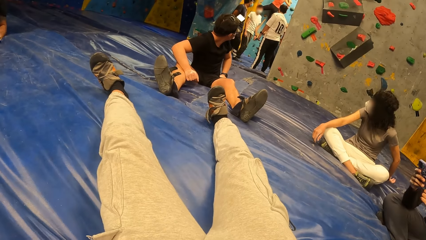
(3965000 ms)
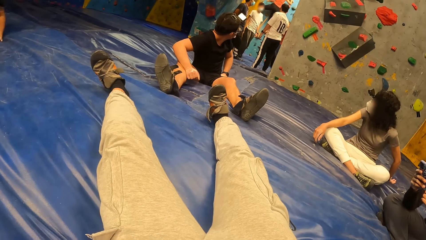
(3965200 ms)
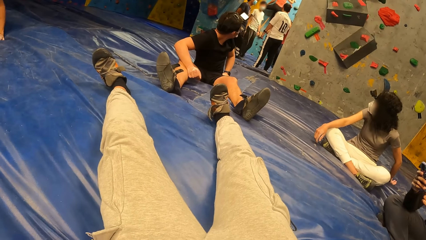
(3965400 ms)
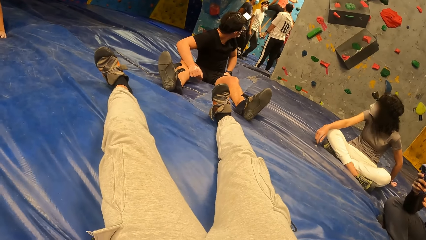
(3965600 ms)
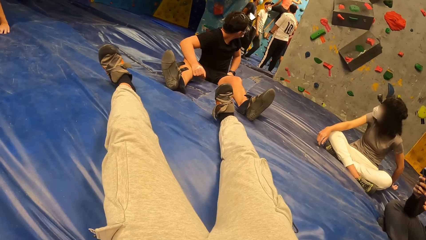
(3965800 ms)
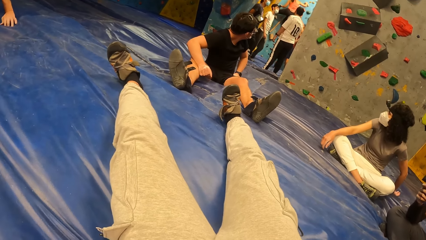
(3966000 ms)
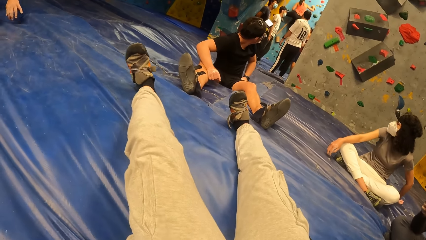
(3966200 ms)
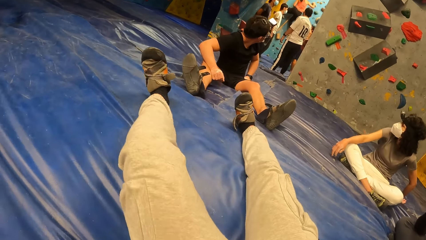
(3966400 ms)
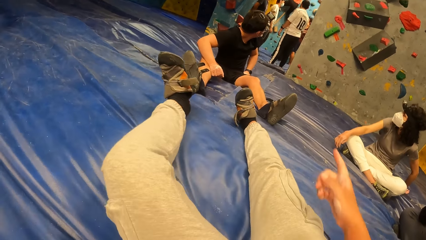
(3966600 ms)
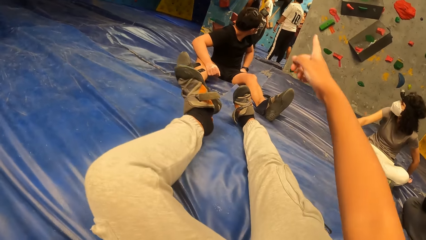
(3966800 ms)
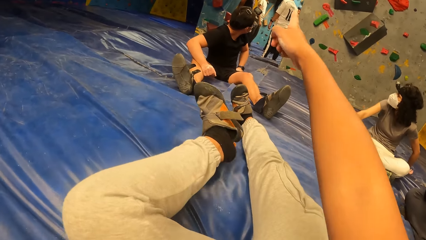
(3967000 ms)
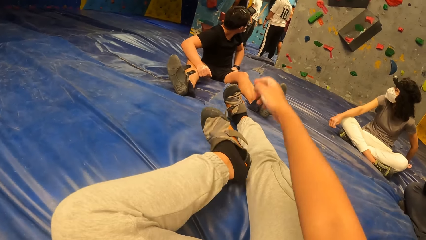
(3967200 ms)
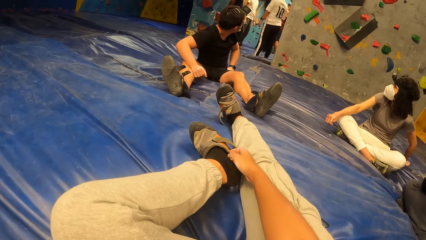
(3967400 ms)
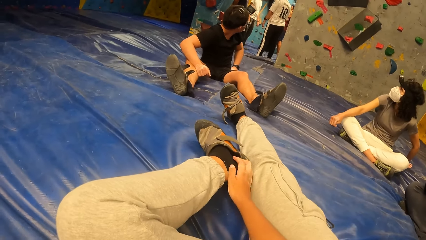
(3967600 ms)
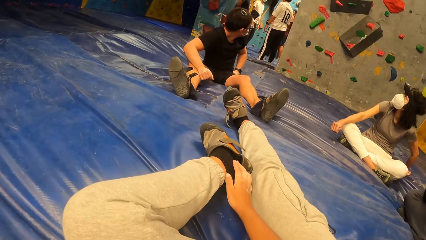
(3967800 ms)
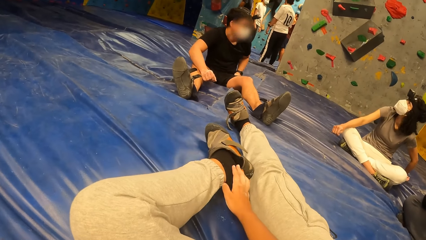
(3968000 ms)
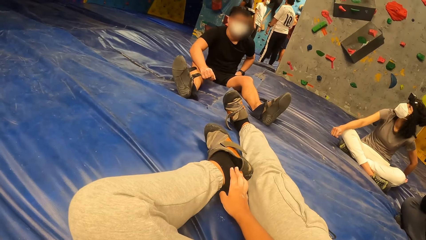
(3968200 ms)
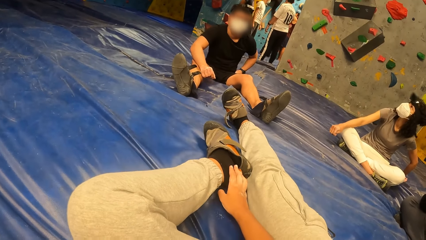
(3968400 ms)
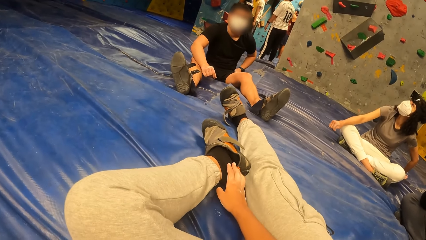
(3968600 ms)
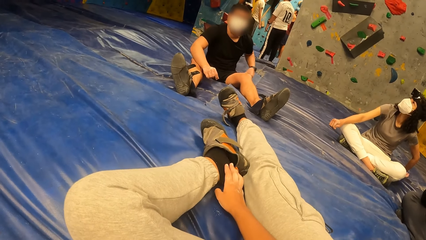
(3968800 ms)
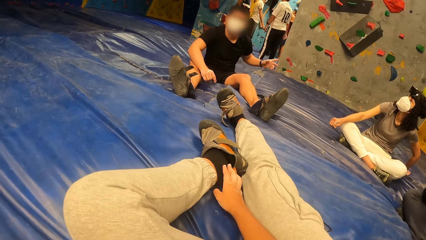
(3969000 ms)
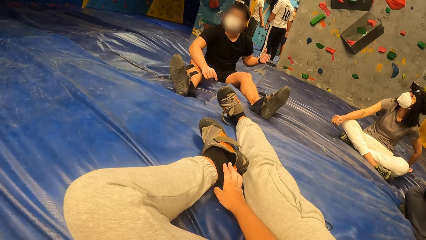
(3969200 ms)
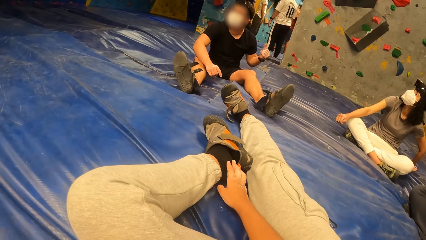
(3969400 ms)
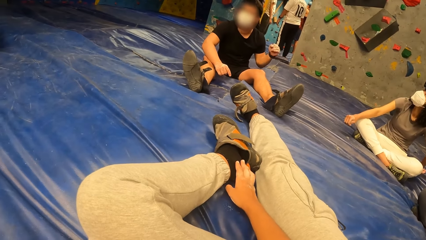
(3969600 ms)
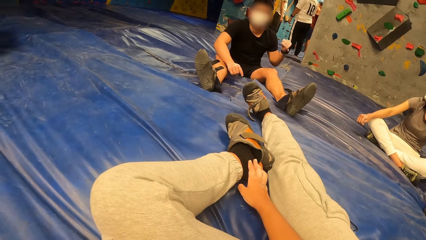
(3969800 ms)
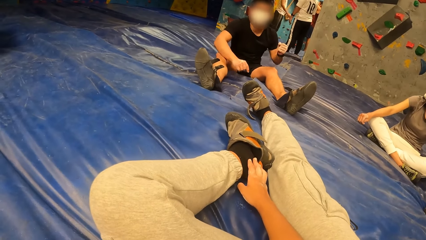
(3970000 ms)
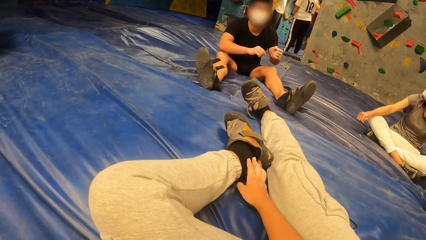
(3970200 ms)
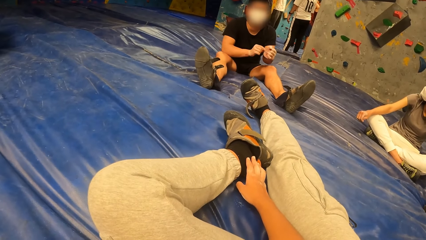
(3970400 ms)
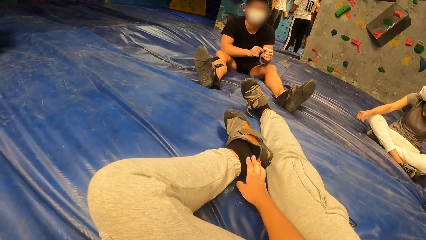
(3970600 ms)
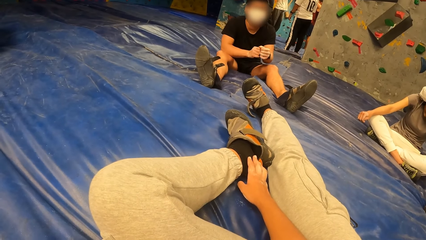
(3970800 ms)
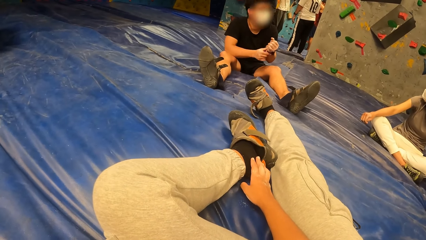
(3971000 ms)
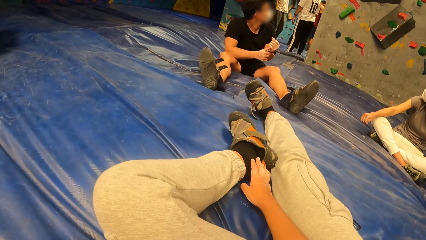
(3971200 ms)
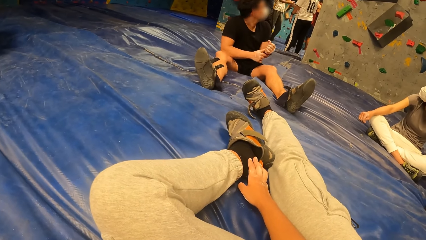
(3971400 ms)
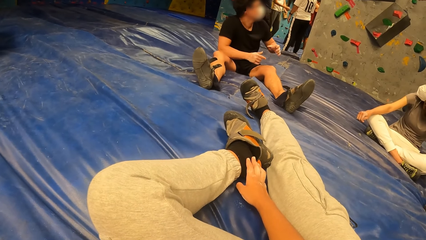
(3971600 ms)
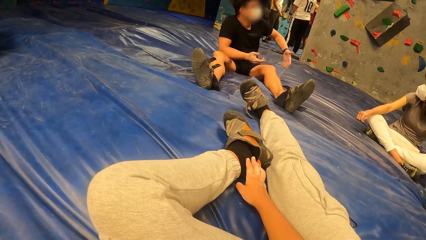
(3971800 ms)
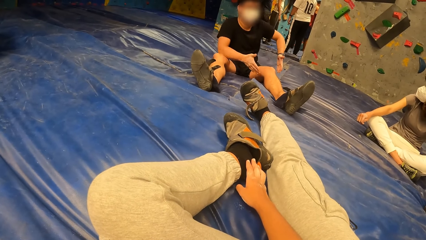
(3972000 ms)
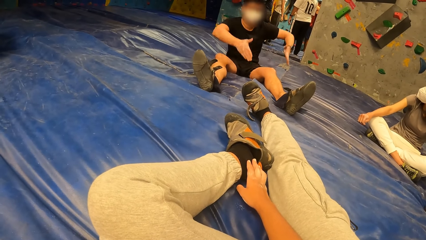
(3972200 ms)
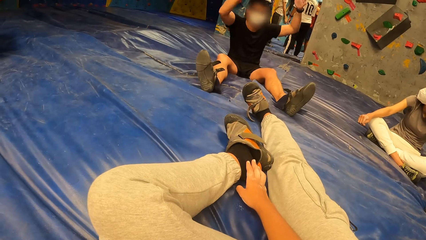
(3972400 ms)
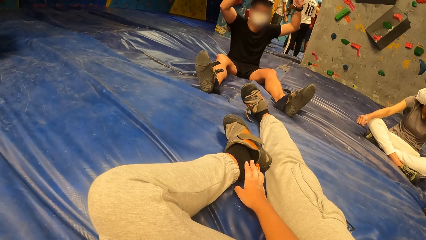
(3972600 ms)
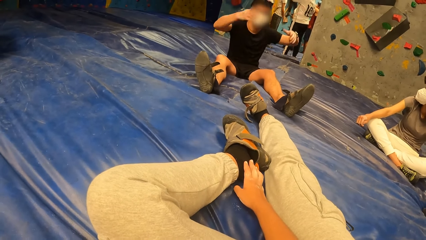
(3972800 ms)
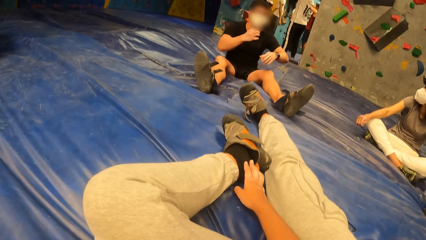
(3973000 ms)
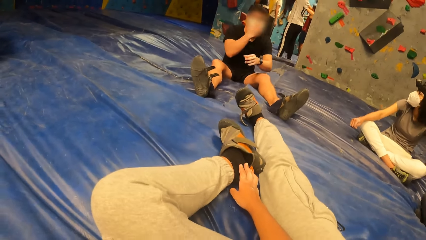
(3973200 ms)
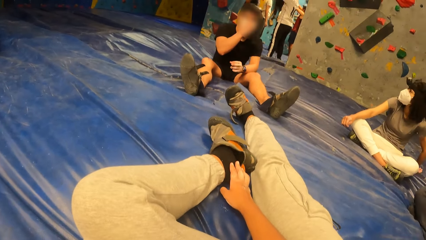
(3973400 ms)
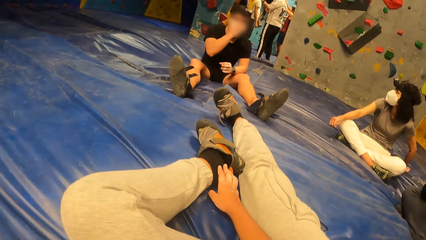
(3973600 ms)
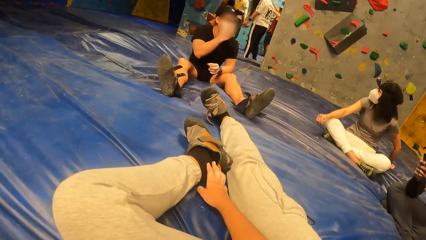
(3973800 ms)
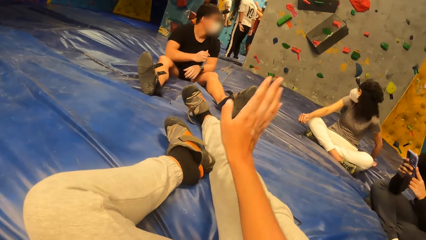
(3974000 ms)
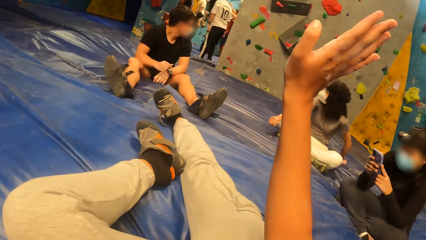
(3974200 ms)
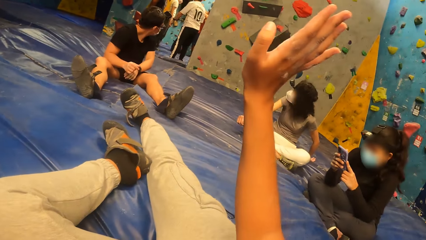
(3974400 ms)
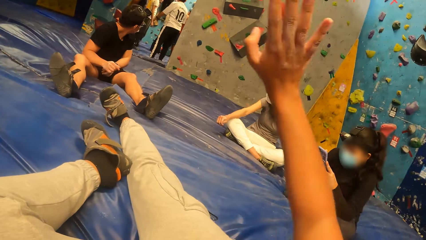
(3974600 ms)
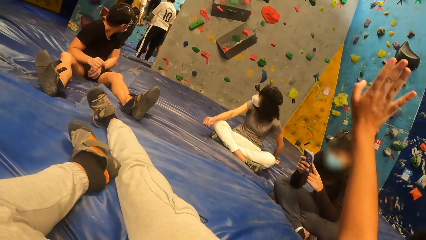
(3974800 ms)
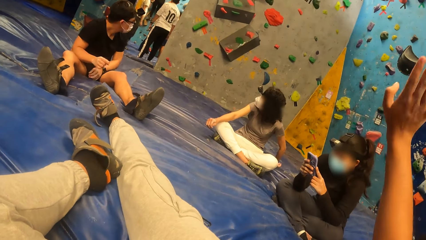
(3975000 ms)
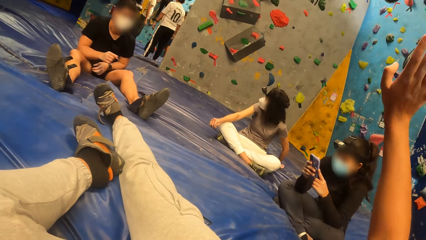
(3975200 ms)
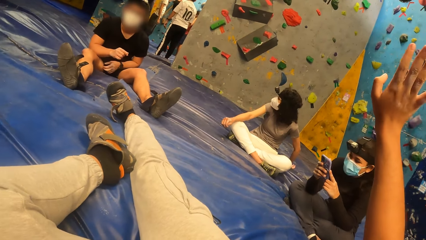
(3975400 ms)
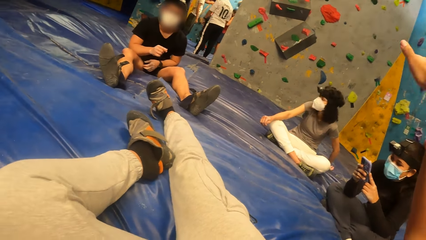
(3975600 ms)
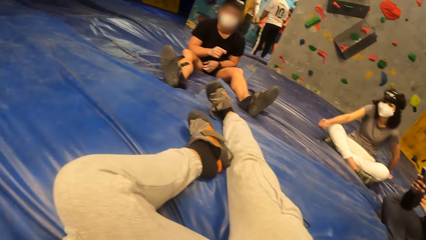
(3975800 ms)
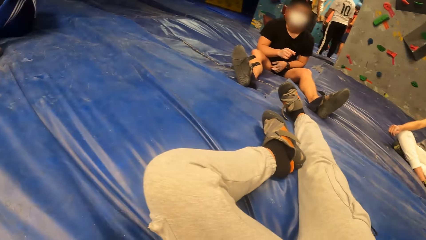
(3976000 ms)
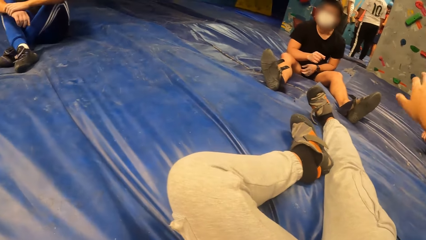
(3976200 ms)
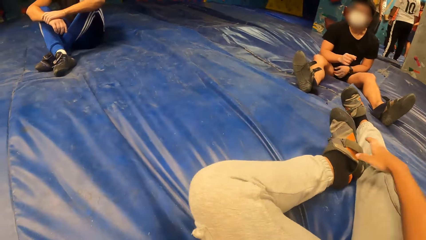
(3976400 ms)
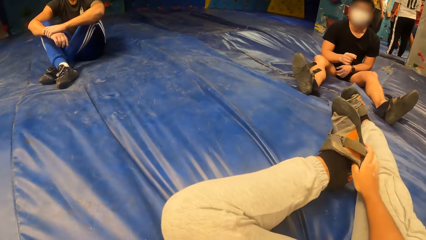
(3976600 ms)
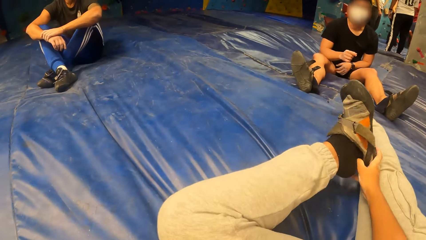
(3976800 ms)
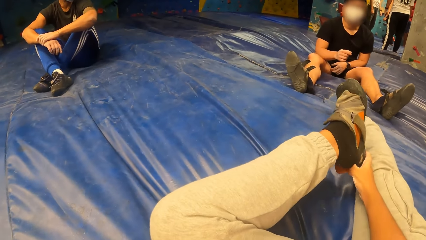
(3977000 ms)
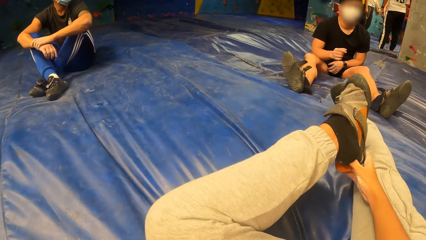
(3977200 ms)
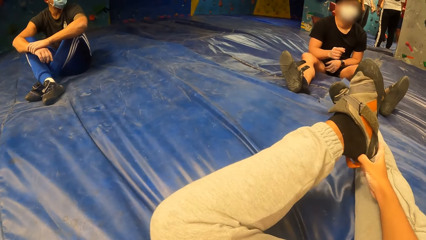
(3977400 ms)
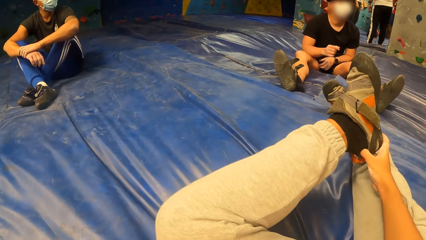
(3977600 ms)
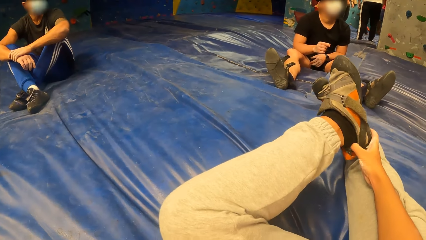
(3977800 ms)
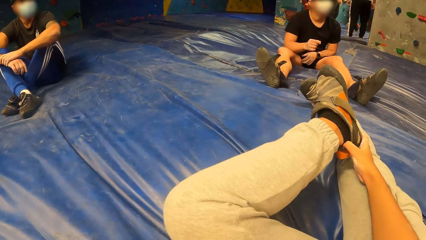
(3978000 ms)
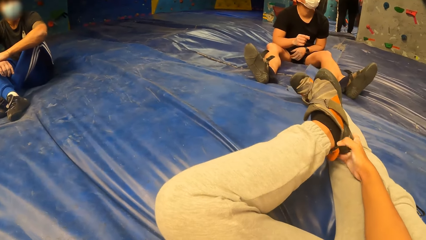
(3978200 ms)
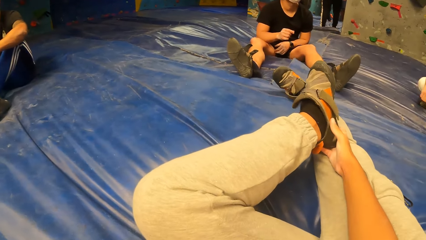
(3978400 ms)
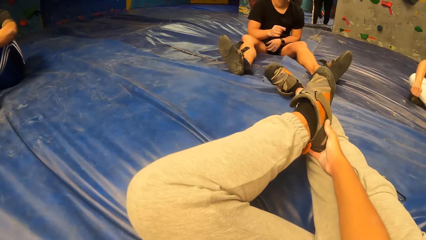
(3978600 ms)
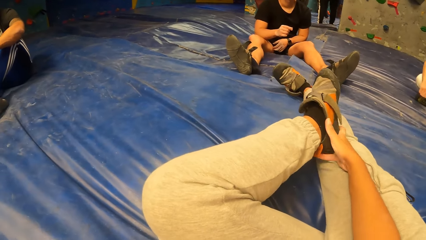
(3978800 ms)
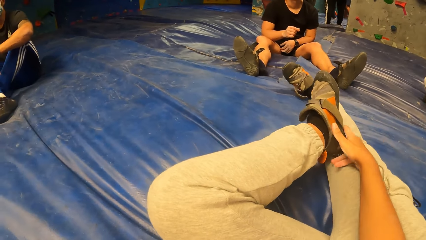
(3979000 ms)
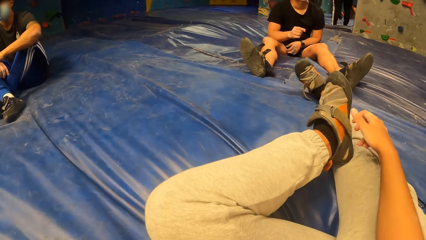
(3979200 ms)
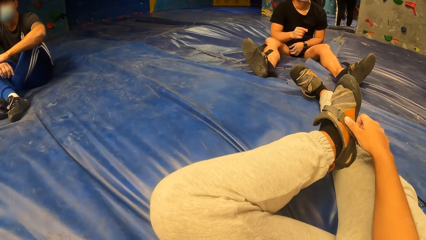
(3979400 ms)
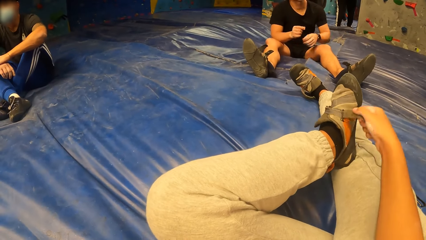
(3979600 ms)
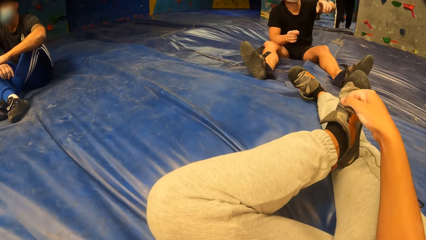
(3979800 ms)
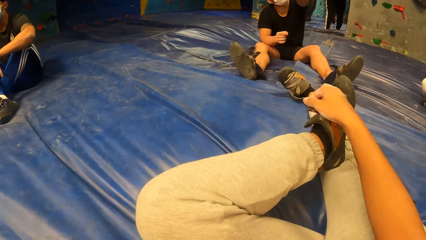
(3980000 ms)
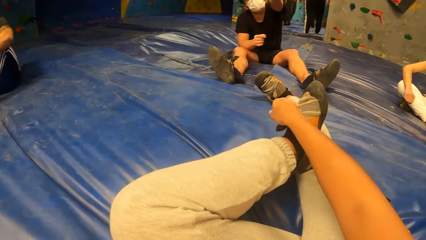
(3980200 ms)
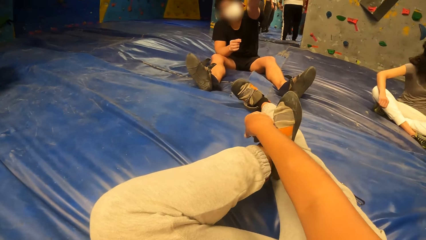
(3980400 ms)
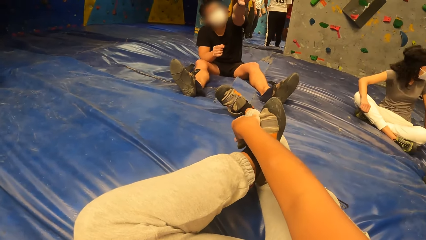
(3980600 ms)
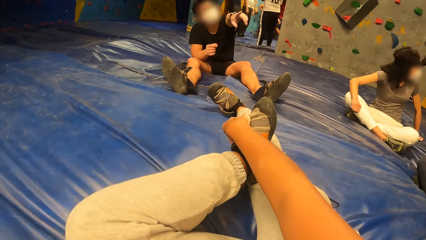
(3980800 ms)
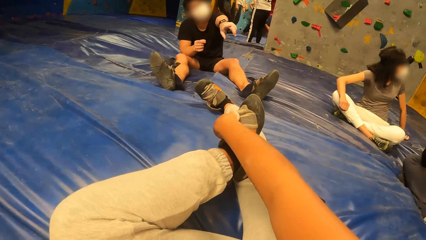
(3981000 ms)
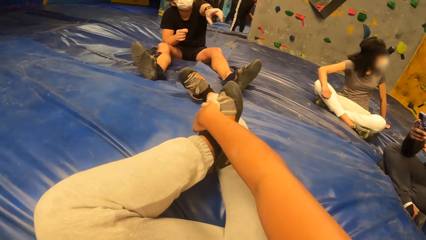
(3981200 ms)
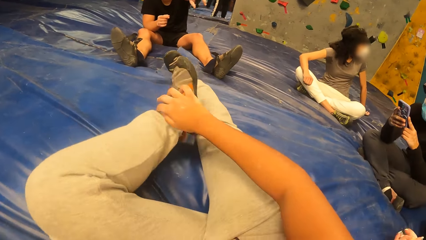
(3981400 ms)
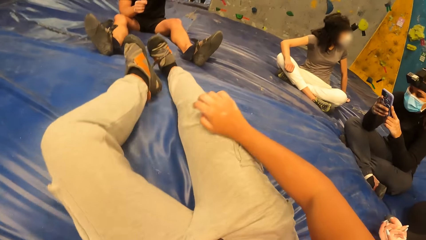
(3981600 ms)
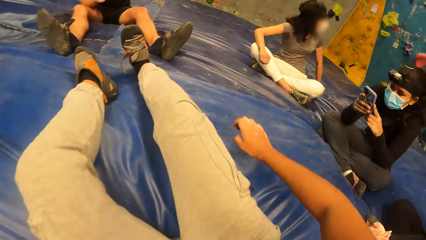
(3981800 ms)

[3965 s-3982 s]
The camera wearer points finger forward. She moves leg back. She holds the leg and moves hand down. She moves hand up. She shakes the hand. She wears her shoe with her right hand. She holds the shoe, lifts leg up and moves hand down. She closes the shoe laces.
